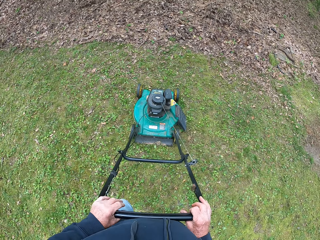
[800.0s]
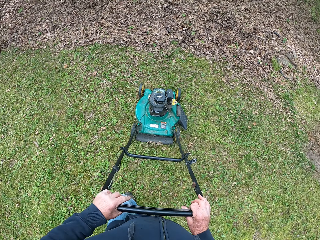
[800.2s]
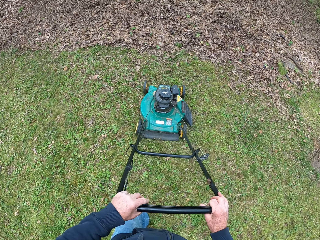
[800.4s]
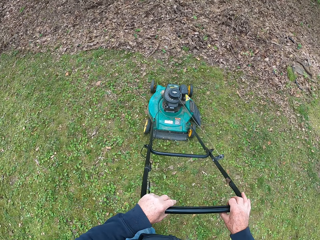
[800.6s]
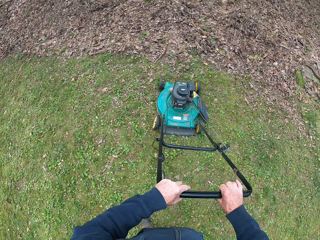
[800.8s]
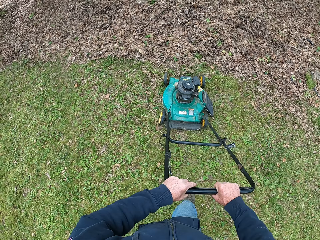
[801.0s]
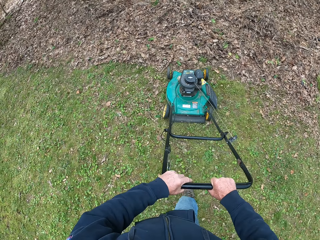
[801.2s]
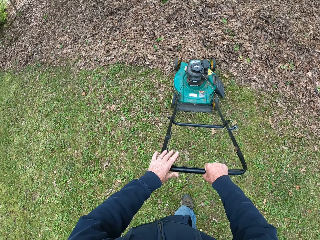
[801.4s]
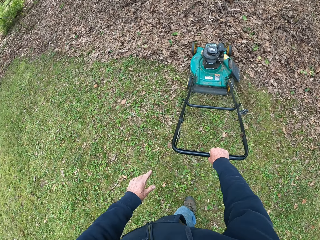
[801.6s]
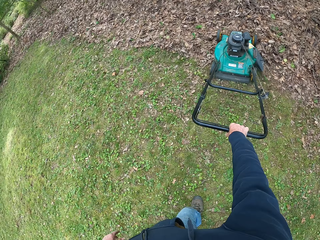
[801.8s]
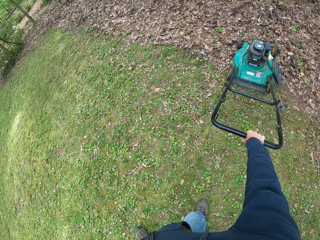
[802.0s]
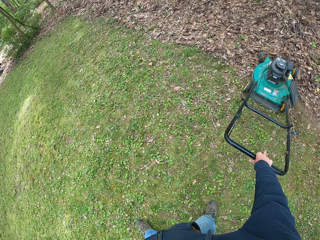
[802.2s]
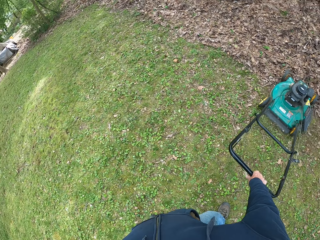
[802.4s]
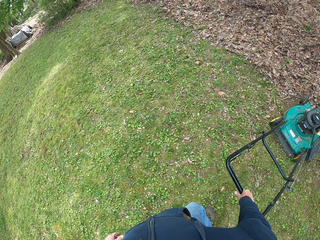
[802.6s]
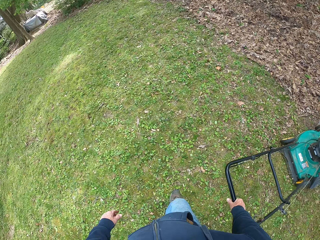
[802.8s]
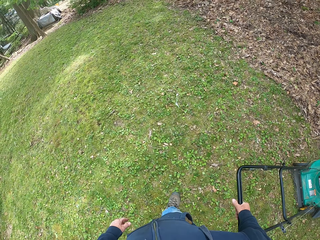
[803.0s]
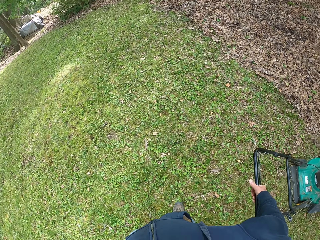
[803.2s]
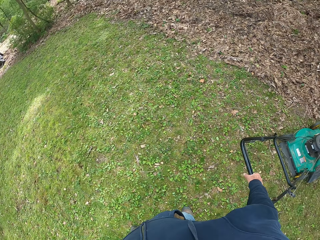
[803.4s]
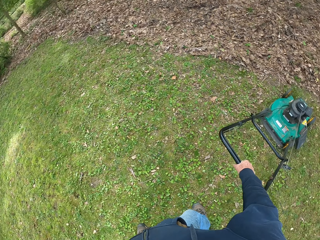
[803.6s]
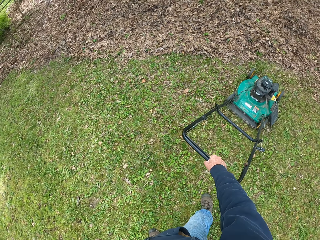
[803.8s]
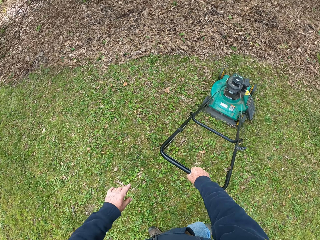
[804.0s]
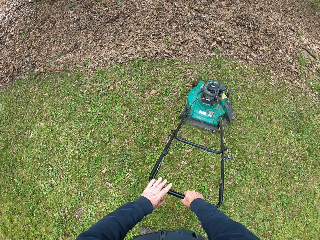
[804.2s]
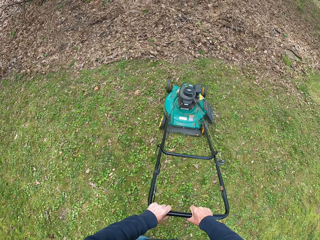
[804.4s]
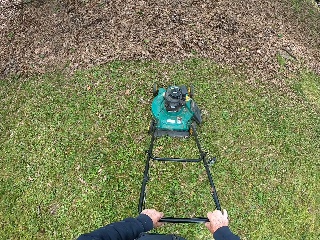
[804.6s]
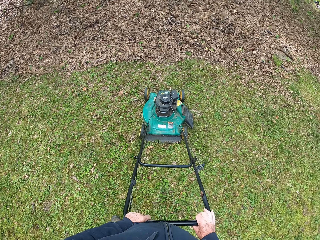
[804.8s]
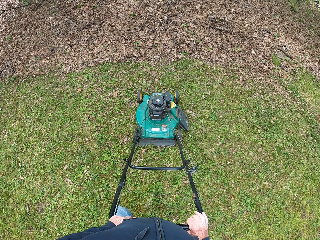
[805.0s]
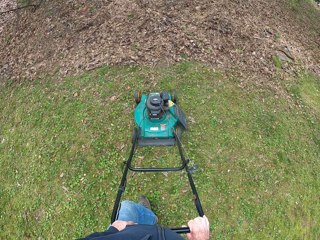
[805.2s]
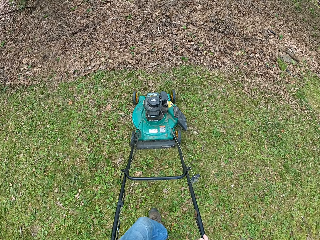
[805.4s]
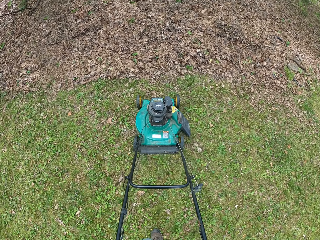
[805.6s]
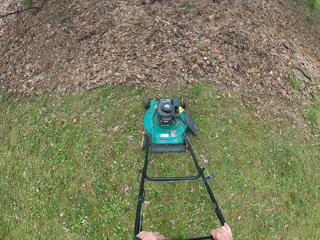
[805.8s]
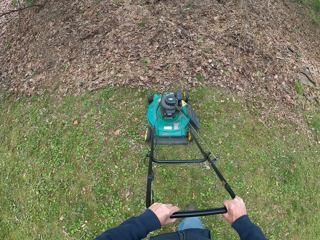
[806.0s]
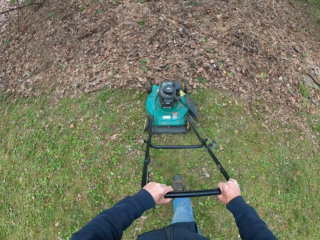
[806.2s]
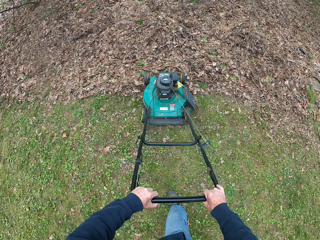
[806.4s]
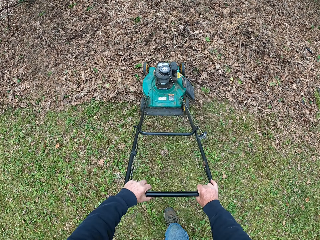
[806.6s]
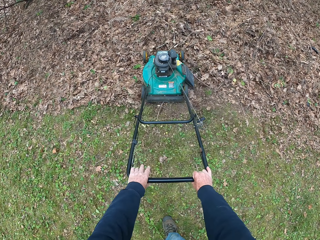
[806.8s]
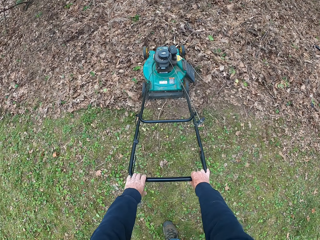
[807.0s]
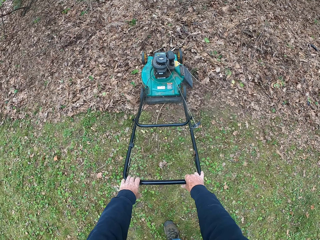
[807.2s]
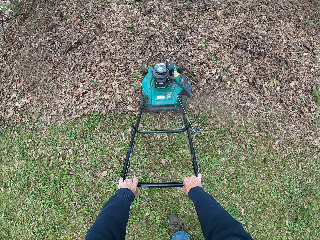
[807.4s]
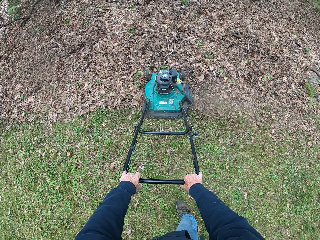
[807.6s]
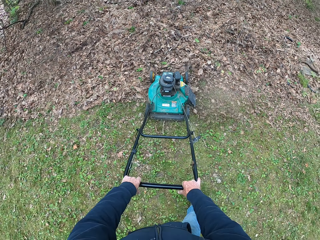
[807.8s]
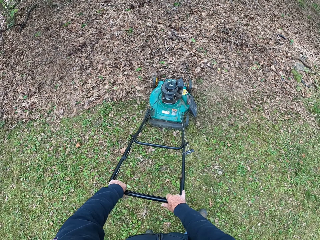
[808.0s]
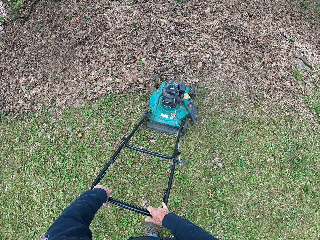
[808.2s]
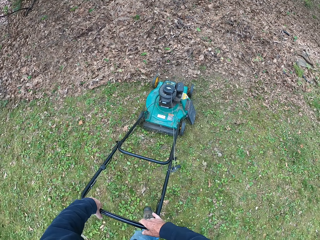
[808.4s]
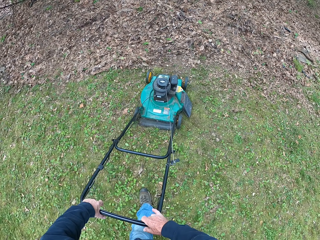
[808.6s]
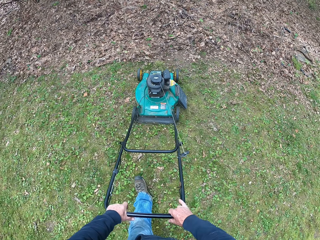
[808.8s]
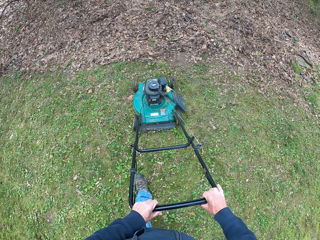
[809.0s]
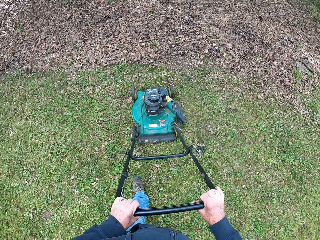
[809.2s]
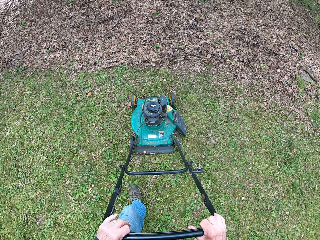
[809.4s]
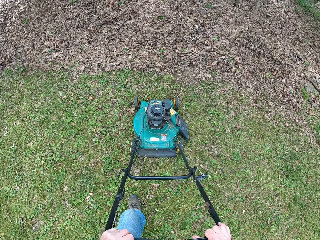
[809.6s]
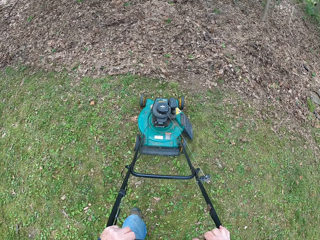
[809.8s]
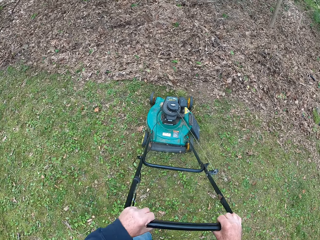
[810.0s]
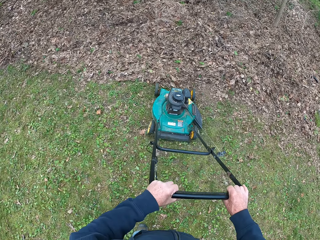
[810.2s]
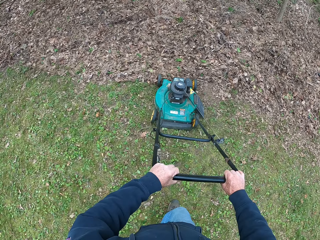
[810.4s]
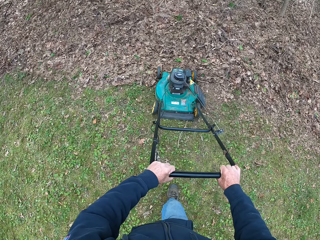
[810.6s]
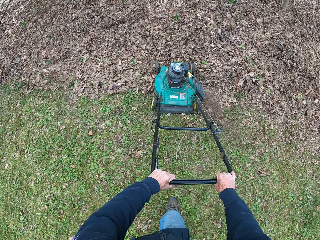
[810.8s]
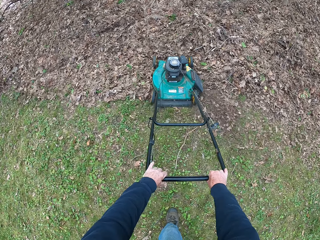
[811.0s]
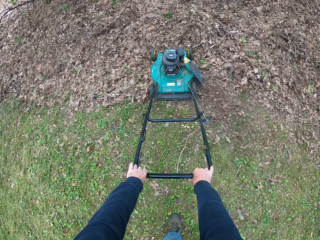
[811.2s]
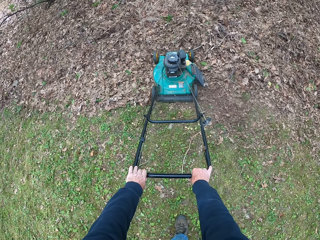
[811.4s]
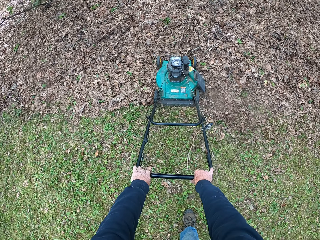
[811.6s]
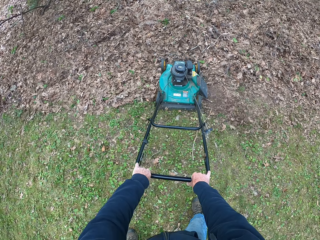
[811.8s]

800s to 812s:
The camera wearer moves his hand forwards. He removes his left hand from the handle of the lawn mower. He walks forwards and cuts the grass with the lawn mower. He holds the lawn mower with both his hands. He puts his left hand on the handle of the lawn mower. He walks forwards and cuts the grass with the lawn mower.

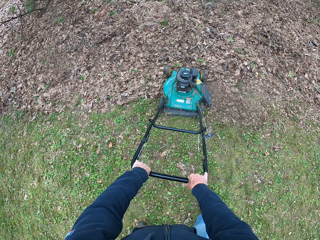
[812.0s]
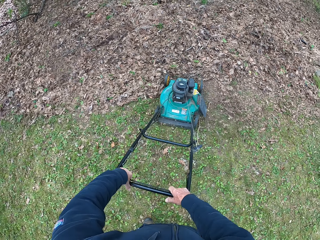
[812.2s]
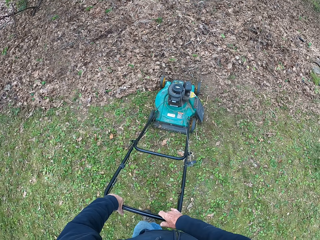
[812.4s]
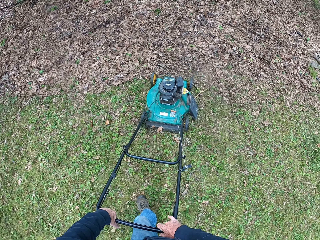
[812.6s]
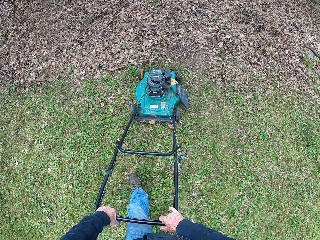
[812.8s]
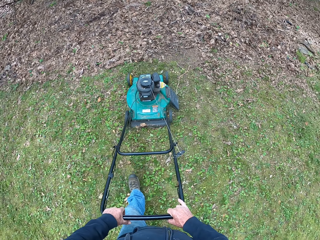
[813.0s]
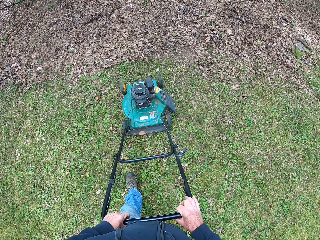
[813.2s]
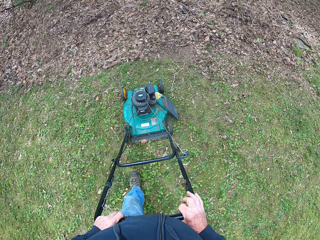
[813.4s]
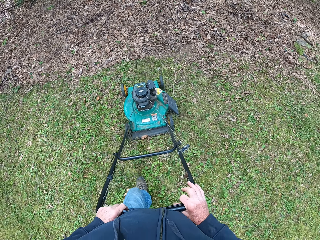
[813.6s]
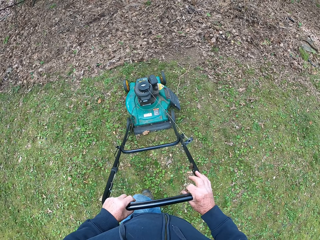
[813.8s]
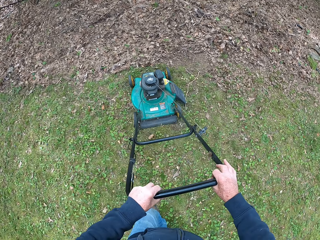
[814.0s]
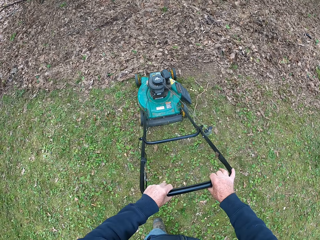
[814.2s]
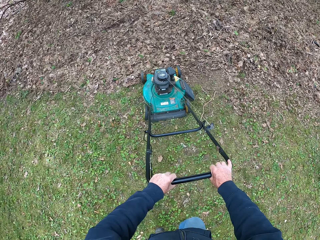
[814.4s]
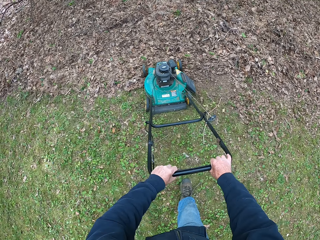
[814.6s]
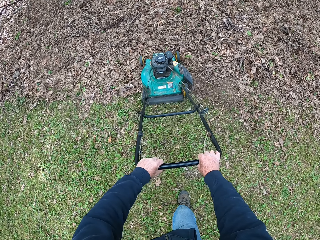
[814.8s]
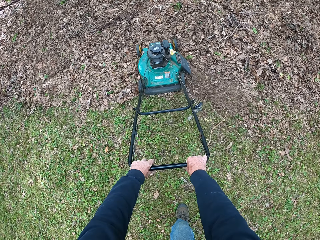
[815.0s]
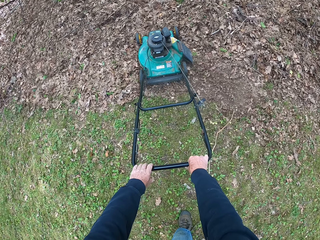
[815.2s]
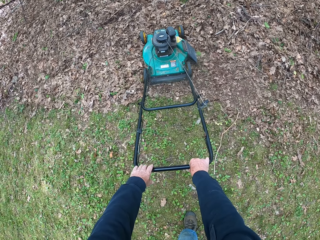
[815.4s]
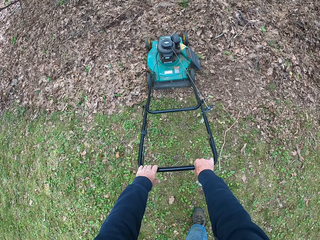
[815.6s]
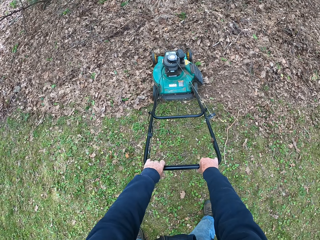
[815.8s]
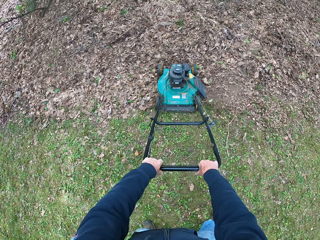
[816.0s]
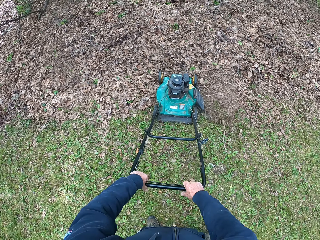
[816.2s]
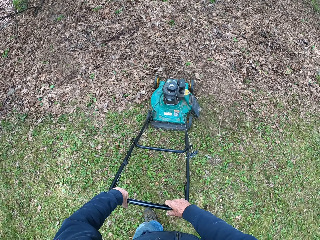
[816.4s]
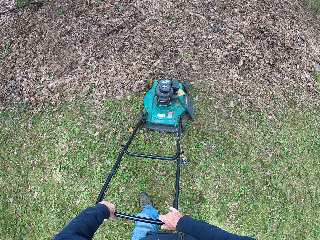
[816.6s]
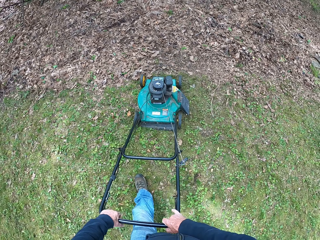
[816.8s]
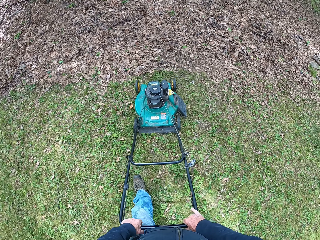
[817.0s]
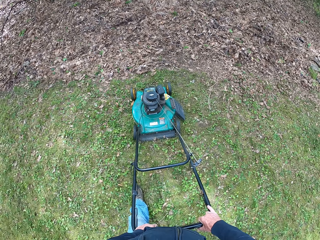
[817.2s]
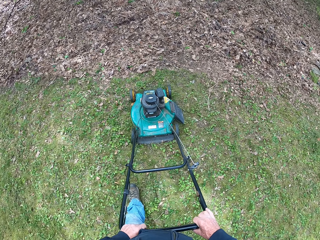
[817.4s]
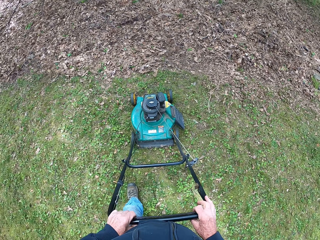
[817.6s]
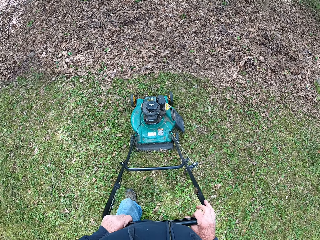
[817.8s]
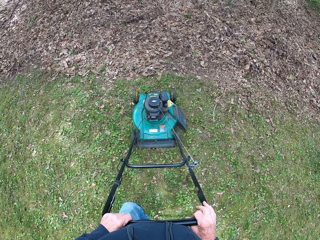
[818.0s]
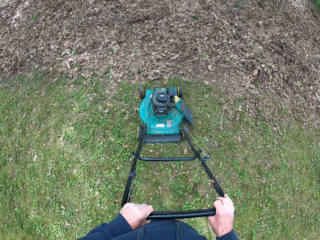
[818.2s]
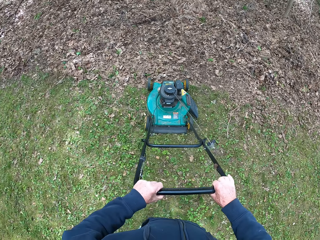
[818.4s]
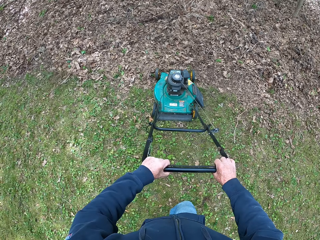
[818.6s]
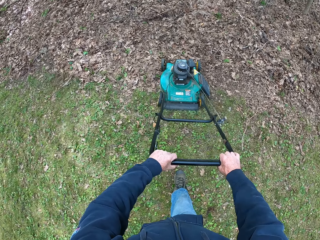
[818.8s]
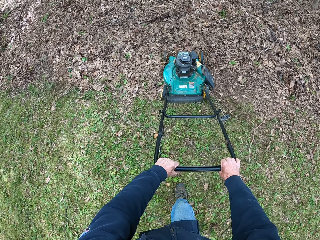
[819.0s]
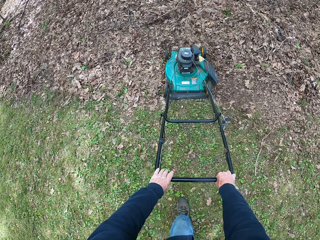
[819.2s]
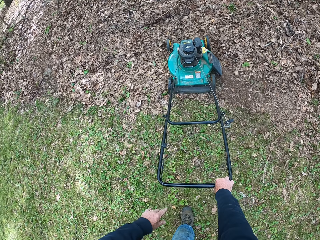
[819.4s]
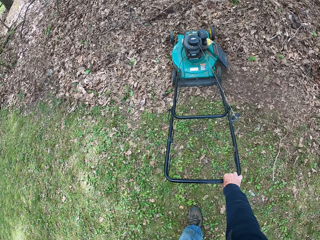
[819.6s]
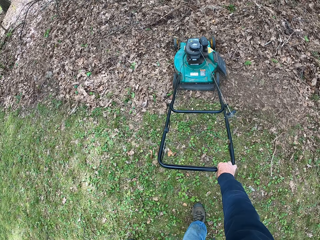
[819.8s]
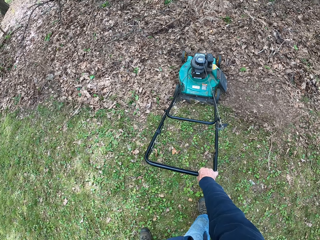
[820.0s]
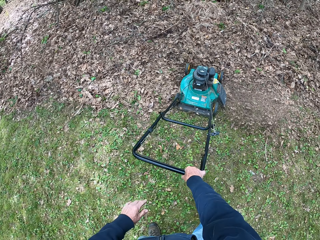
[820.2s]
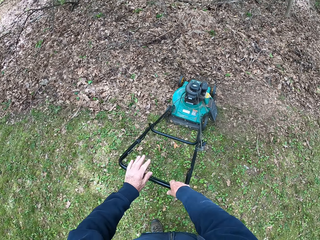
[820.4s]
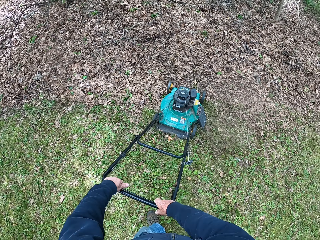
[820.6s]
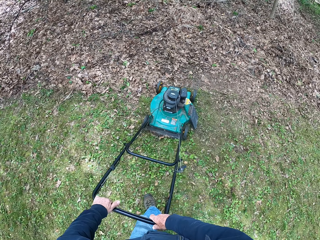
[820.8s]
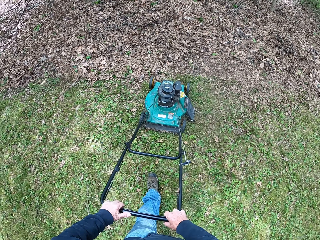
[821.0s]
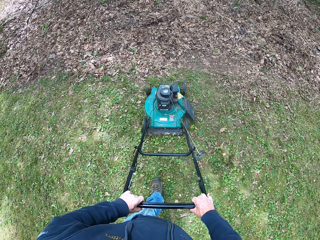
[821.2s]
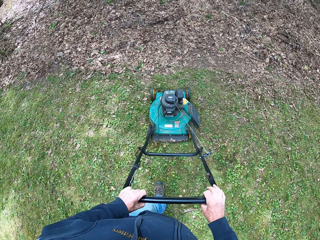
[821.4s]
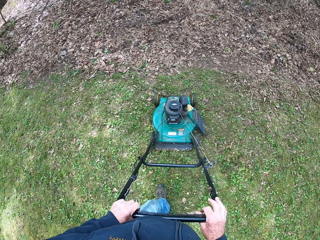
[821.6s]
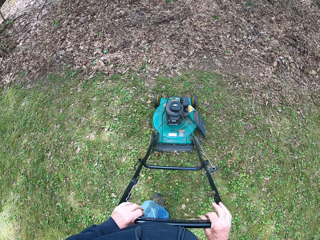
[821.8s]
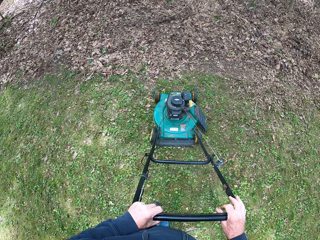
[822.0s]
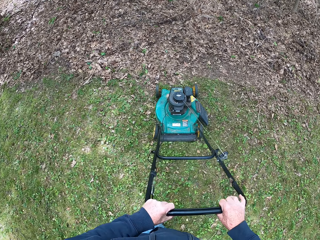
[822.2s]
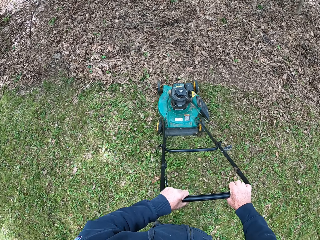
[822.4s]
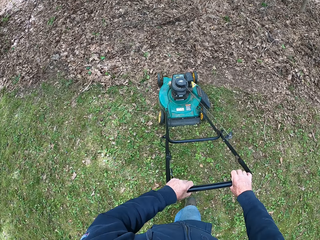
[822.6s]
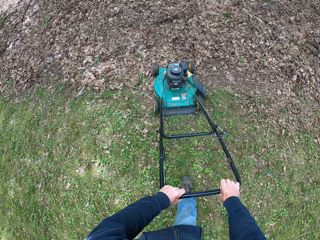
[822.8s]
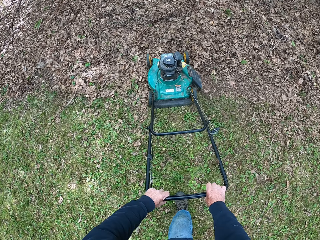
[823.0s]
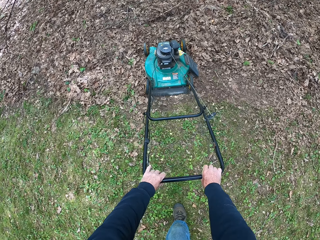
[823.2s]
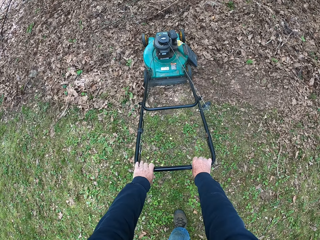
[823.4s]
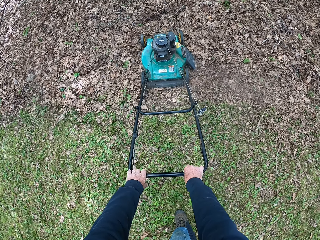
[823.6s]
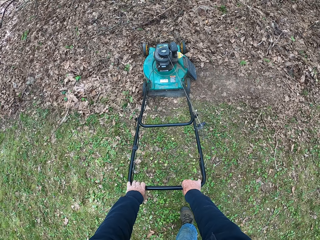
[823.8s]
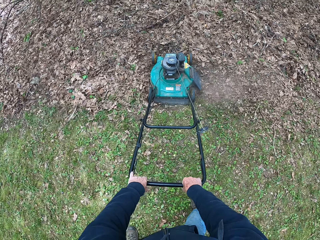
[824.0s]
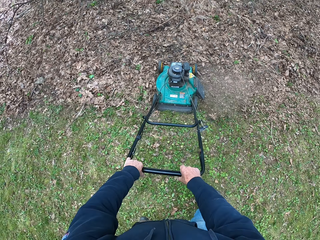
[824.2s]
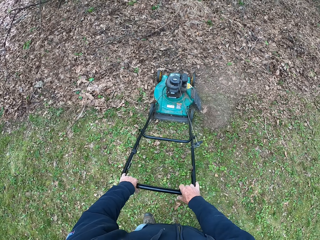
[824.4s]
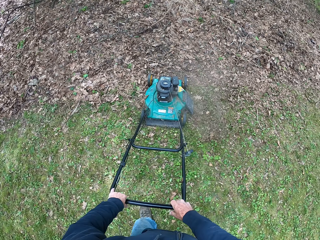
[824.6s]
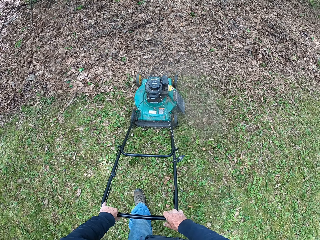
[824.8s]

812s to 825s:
The camera wearer removes his left hand from the handle of the lawn mower. He cuts the grass with the lawn mower. He holds the lawn mower with both his hands. He puts his left hand on the handle of the lawn mower. He cuts the grass with the lawn mower.
